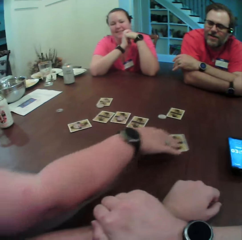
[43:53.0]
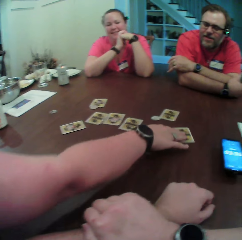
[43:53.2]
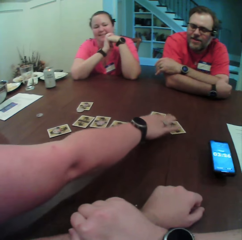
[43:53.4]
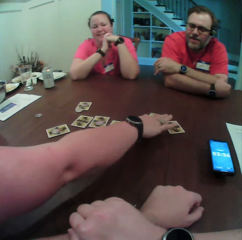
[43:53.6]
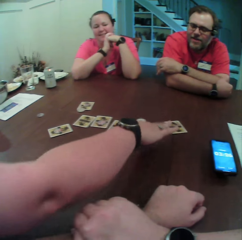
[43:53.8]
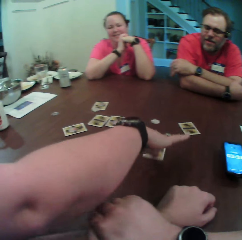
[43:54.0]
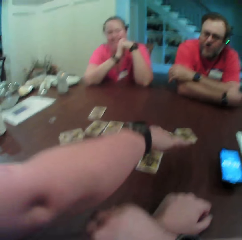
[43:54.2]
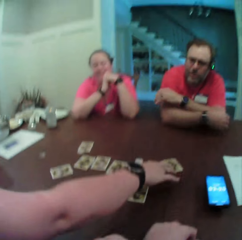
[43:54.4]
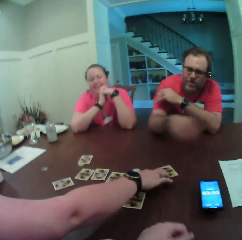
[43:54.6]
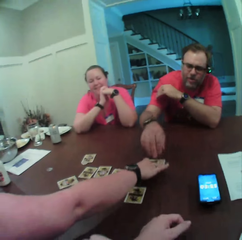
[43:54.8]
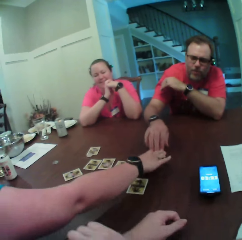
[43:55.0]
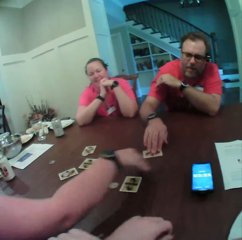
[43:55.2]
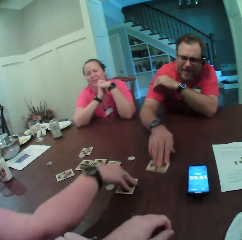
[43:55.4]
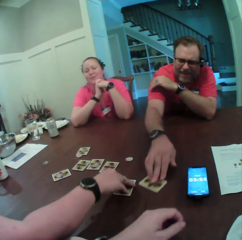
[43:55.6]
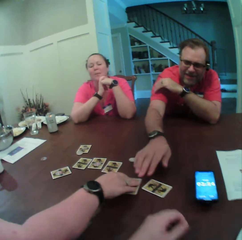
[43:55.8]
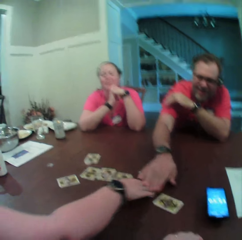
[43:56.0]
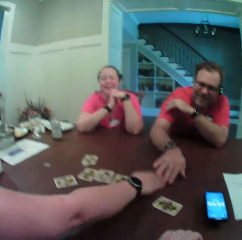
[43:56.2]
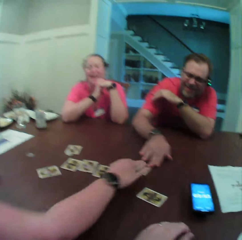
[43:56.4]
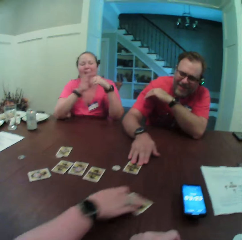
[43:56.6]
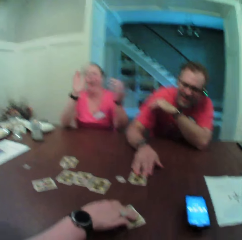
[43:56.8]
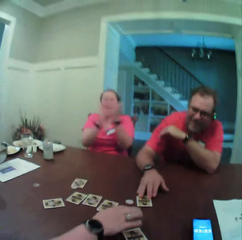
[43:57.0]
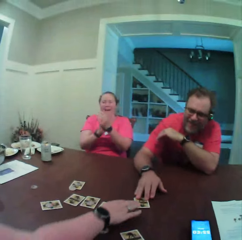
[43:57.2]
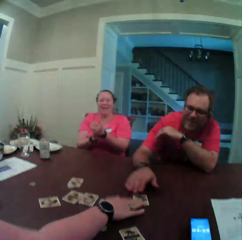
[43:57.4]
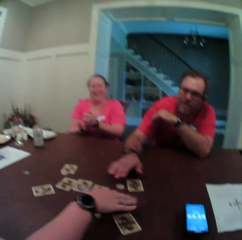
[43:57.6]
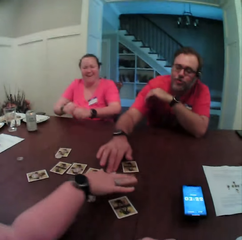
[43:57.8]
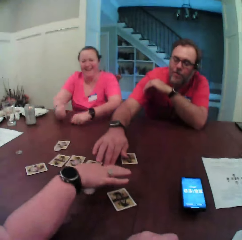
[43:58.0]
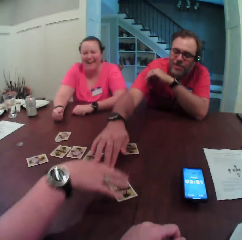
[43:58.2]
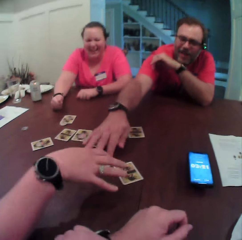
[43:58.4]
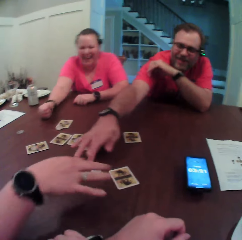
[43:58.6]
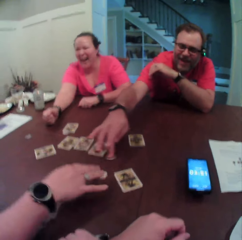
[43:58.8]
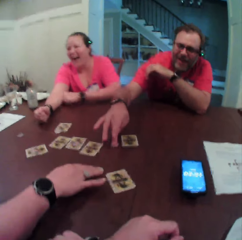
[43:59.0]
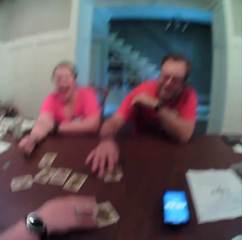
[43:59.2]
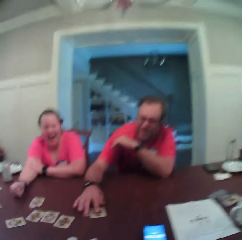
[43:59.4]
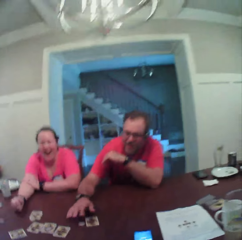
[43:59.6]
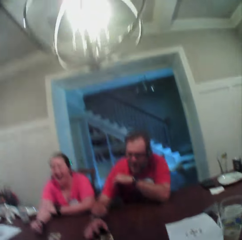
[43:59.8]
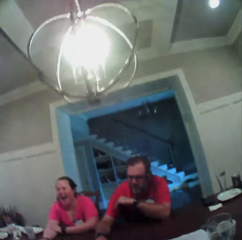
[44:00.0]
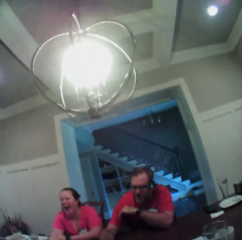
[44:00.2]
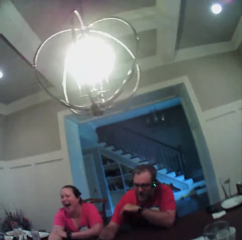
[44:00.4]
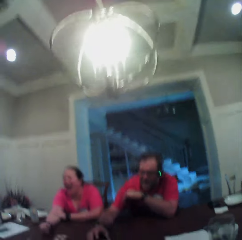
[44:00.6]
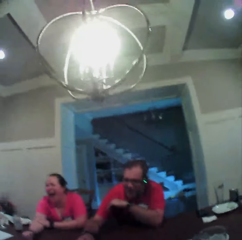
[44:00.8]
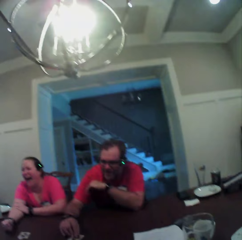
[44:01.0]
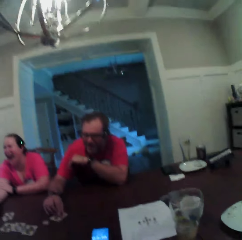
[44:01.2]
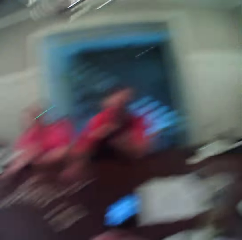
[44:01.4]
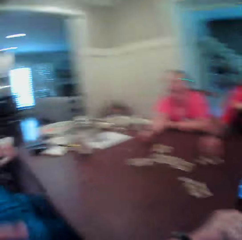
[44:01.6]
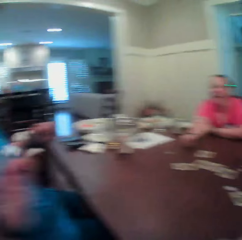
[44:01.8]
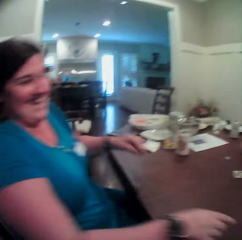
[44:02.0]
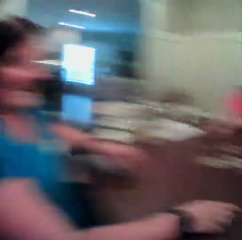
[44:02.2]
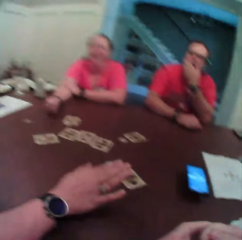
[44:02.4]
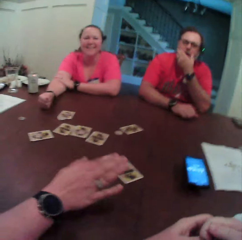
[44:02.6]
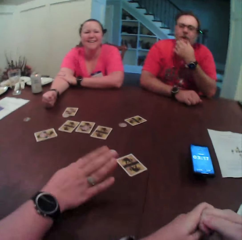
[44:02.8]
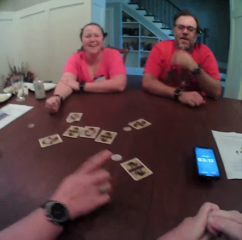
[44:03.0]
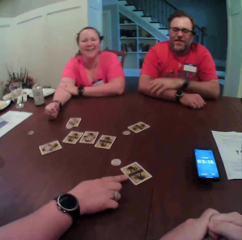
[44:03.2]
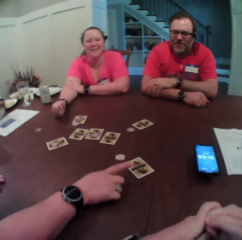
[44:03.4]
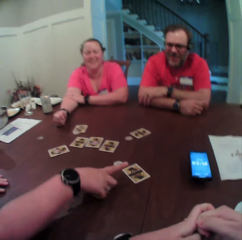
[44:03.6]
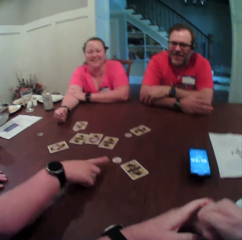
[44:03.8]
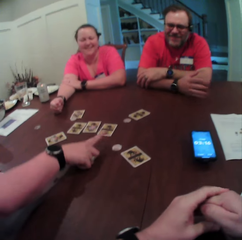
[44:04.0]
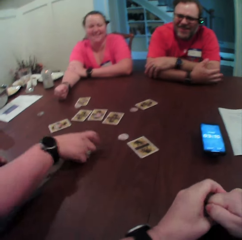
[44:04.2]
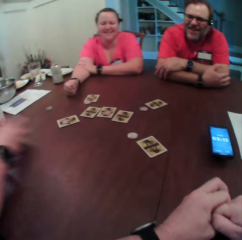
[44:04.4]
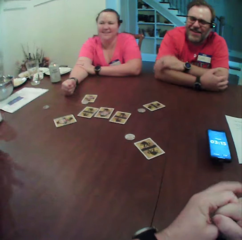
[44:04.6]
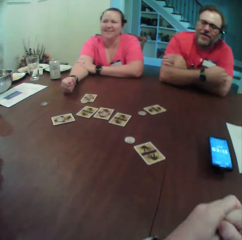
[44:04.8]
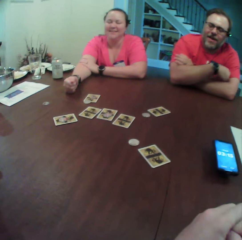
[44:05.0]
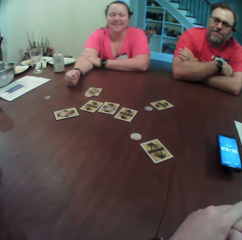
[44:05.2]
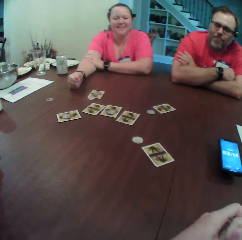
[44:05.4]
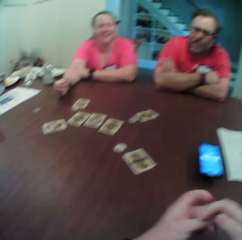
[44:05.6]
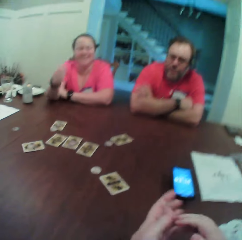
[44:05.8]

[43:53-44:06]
A woman slides a card on the table with her right hand. She slides a card on the table with her right hand again. The woman slides the card on the table with her right hand. A man slides the card on the table with his right hand. The woman slides the card on the table with her right hand. The man touches the card on the table with his right hand. The woman slides the card on the table with her right hand. The woman touches the card on the table with her right hand. The man slides a coin on the table with his right hand. He slides the coin on the table with his right hand again. The man touches the card on the table with his right hand. The camera wearer looks around. The woman moves the hand.

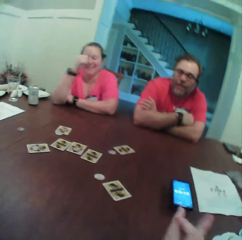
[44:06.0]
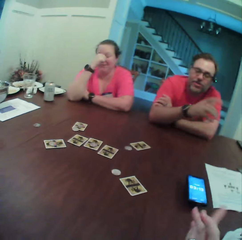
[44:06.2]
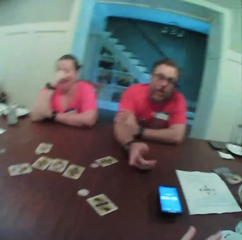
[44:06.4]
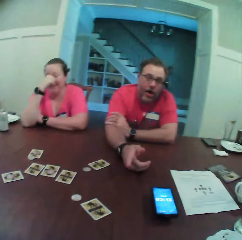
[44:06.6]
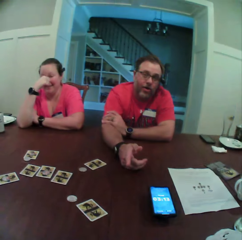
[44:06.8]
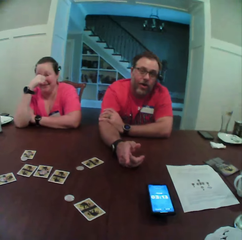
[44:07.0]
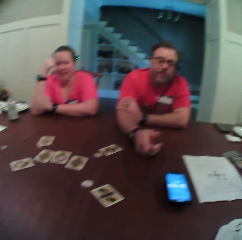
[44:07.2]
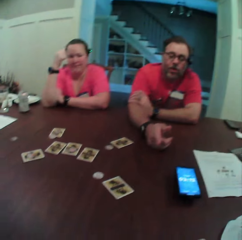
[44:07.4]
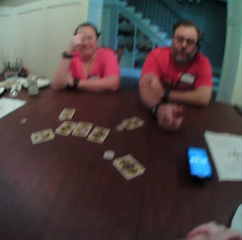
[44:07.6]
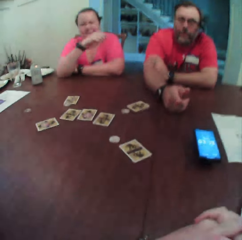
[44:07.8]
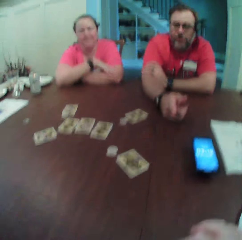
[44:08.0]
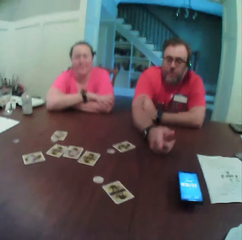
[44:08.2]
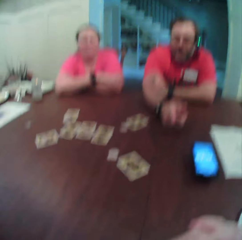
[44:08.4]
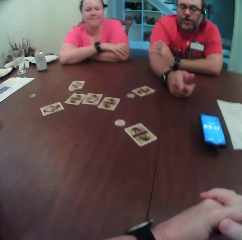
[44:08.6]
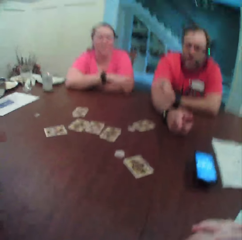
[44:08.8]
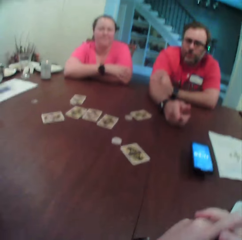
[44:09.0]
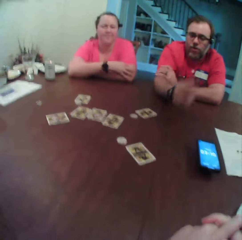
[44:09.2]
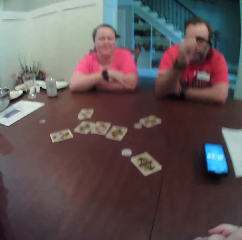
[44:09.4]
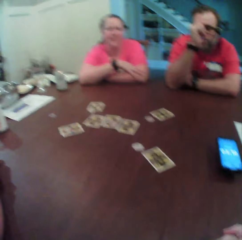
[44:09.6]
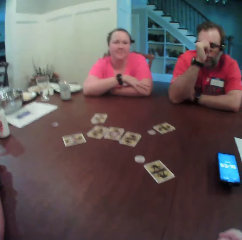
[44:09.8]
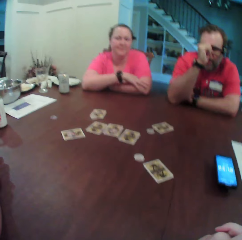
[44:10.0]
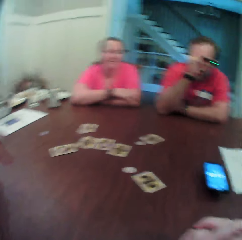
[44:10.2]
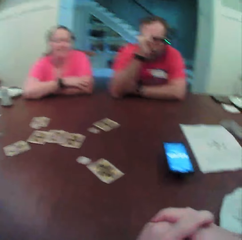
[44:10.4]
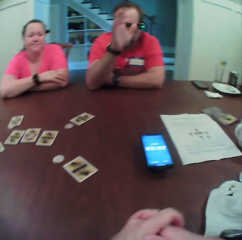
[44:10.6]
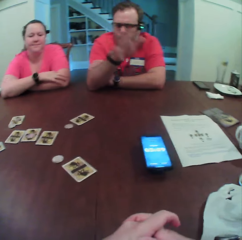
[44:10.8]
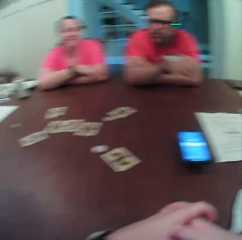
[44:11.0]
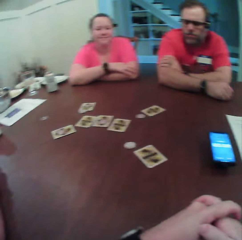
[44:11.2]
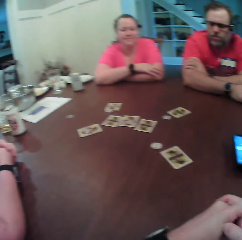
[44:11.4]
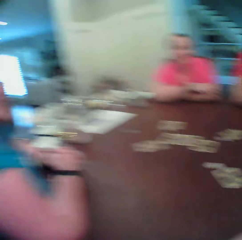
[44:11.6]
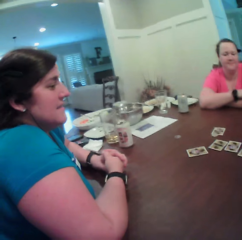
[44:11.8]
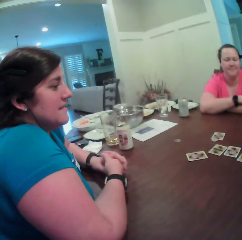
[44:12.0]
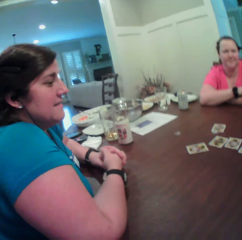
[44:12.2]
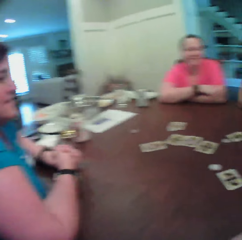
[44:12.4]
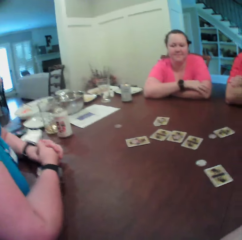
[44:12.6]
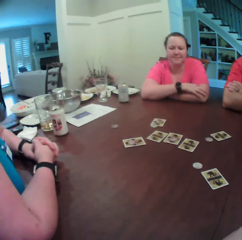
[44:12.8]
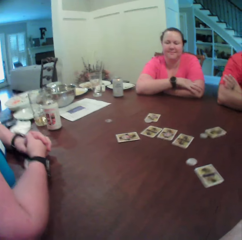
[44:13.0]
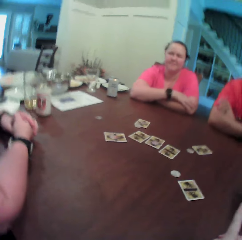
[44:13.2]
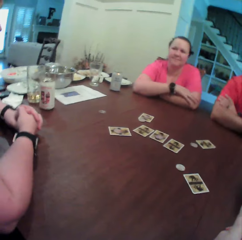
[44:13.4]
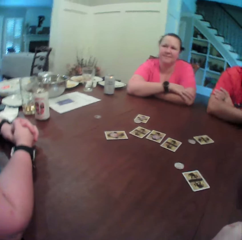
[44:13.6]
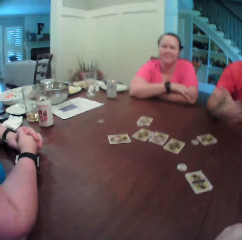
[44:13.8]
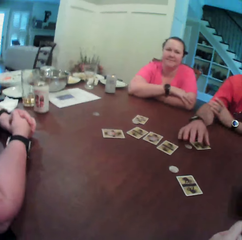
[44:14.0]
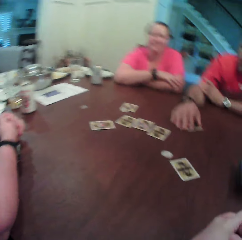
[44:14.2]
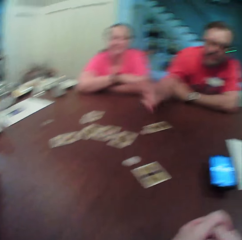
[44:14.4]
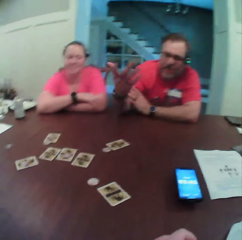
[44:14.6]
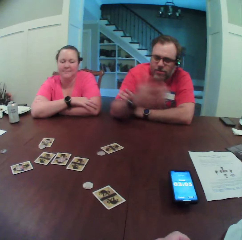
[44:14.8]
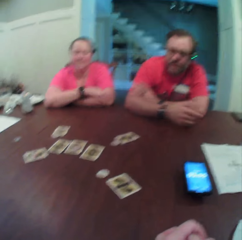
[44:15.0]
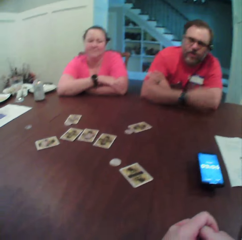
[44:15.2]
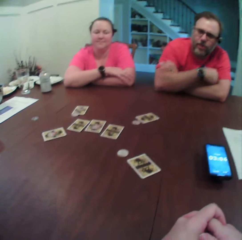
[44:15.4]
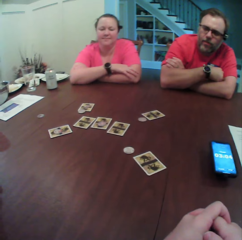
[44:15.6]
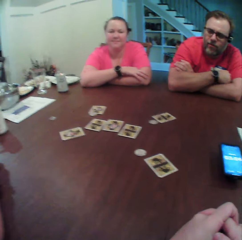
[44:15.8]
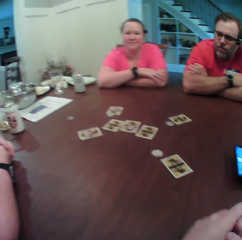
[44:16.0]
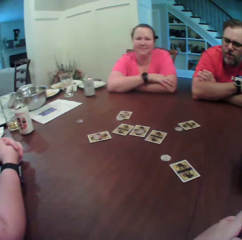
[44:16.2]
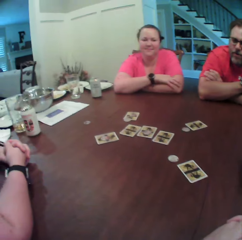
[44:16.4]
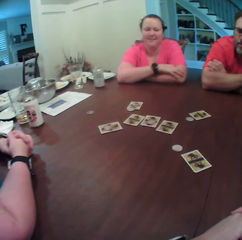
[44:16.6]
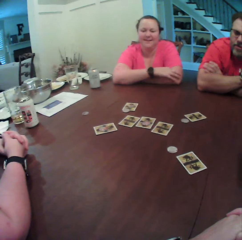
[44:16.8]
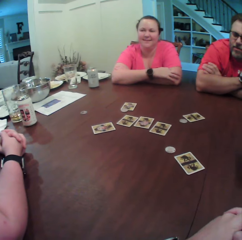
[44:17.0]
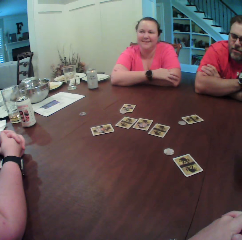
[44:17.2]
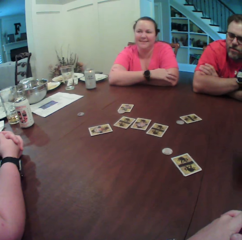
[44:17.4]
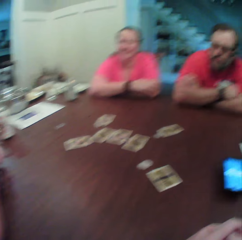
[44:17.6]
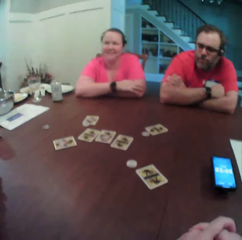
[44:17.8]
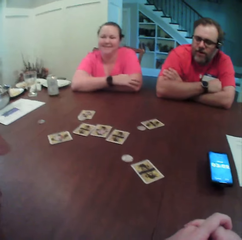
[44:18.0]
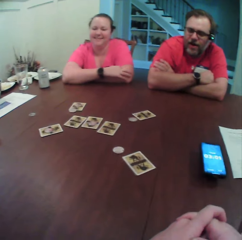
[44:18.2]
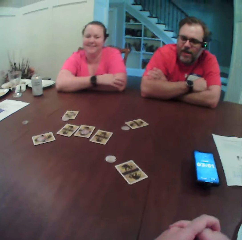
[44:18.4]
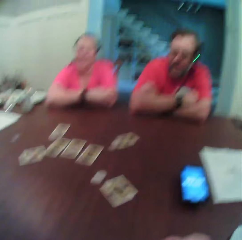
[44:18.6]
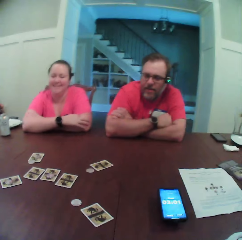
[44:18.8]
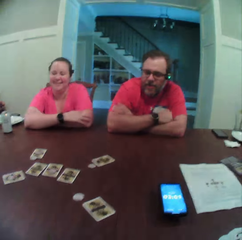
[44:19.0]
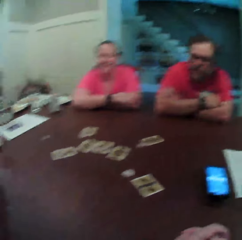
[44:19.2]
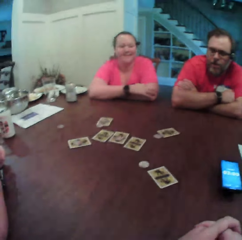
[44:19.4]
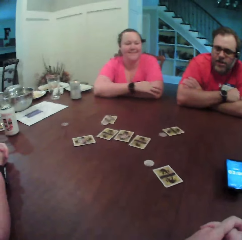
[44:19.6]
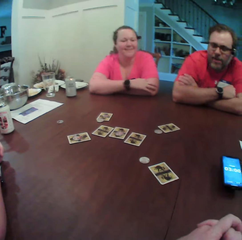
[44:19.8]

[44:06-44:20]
Another woman touches her face with her right hand. A person moves the hand. A man touches his face with his right hand. The camera wearer looks around. The man touches the card on the table with his right hand.

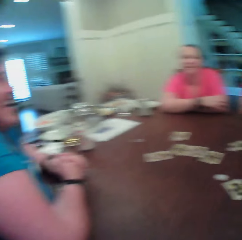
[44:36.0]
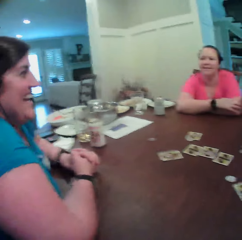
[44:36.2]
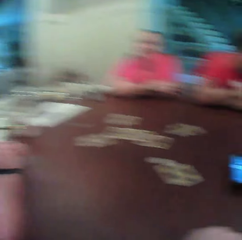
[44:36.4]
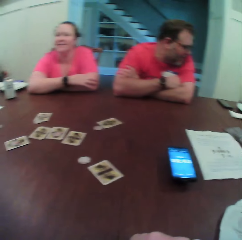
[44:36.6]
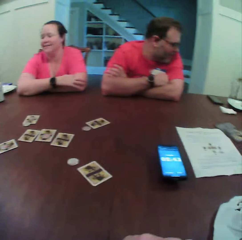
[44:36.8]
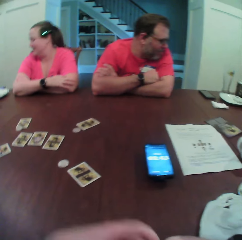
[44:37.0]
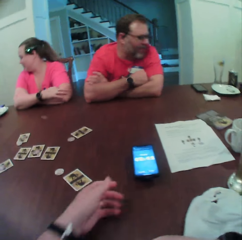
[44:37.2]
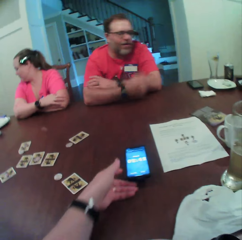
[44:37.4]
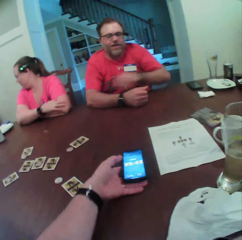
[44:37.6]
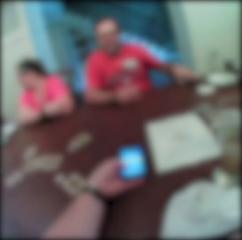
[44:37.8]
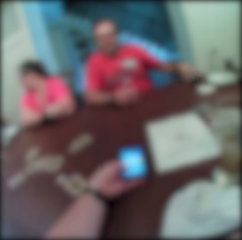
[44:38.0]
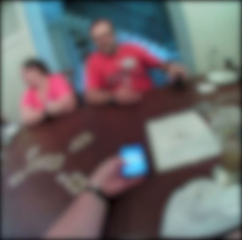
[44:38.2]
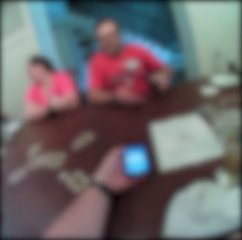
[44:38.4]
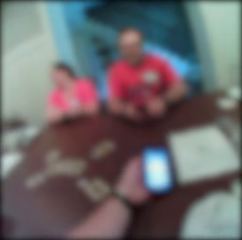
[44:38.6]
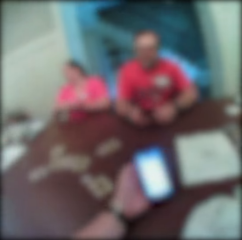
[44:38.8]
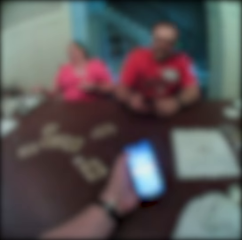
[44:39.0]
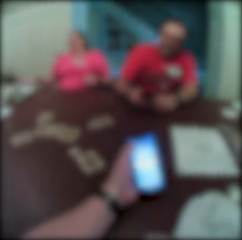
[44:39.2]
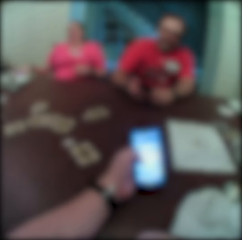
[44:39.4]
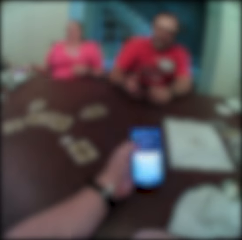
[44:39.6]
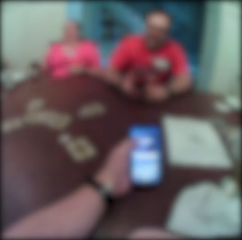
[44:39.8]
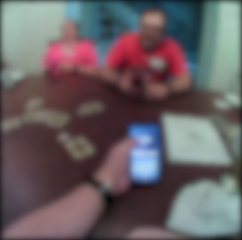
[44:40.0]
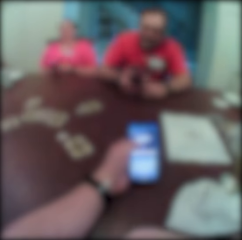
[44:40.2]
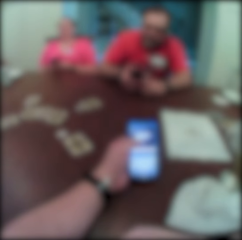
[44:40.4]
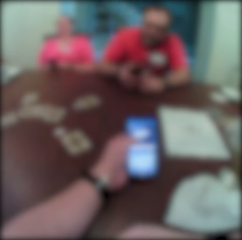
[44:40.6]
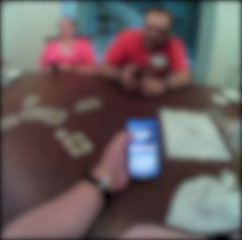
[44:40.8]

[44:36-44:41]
The camera wearer picks up the cellphone on the table with his left hand. A man picks up a cellphone on the table with his left hand. The camera wearer operates the cellphone in his left hand. The man passes the cellphone in his left hand to his right hand and operates the cellphone with his right hand.
